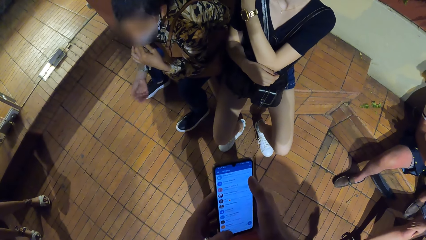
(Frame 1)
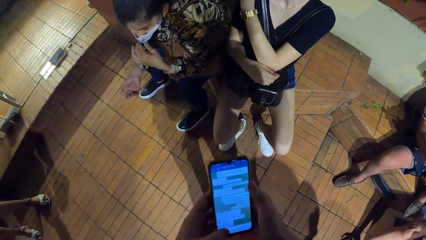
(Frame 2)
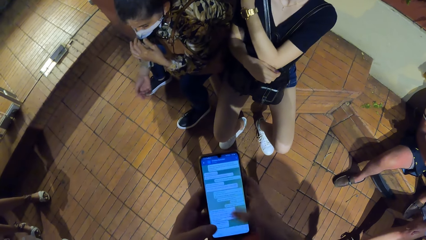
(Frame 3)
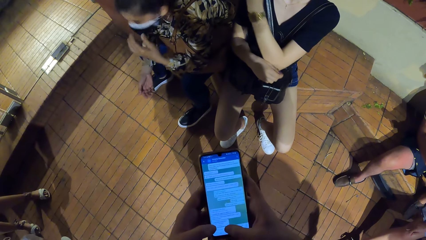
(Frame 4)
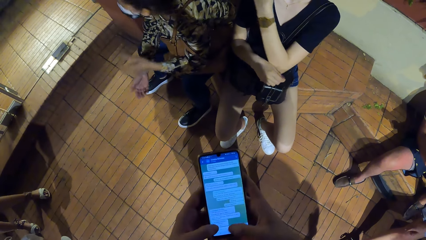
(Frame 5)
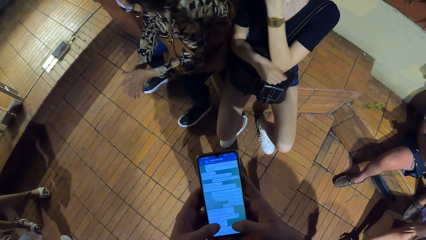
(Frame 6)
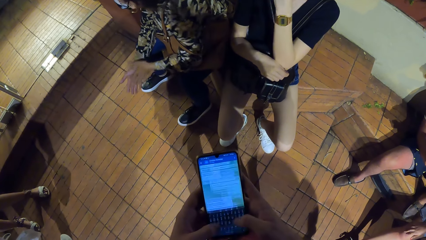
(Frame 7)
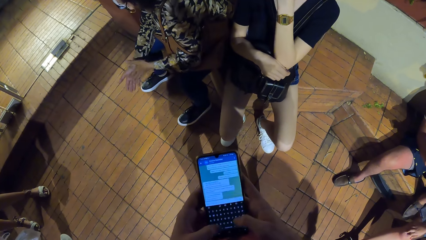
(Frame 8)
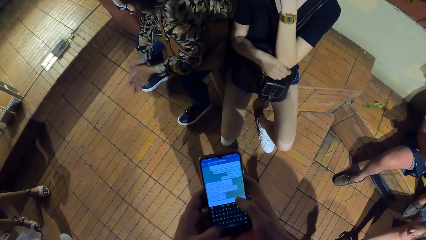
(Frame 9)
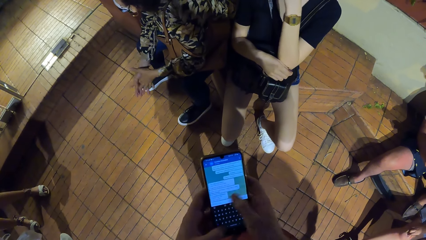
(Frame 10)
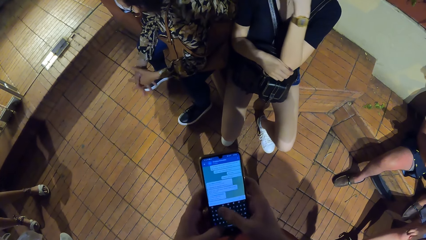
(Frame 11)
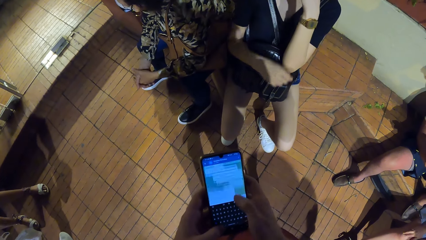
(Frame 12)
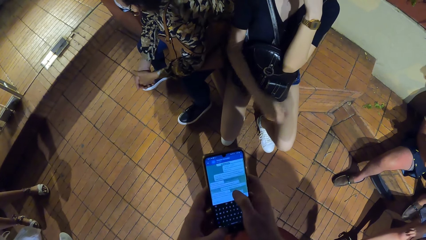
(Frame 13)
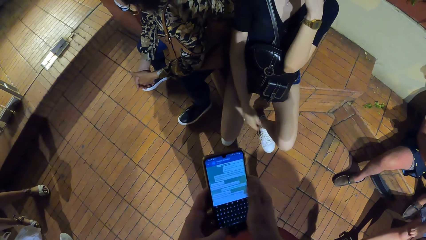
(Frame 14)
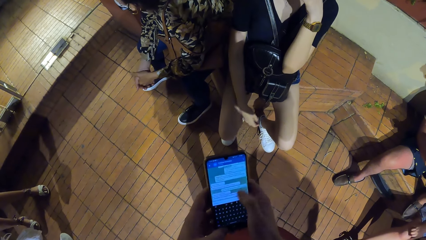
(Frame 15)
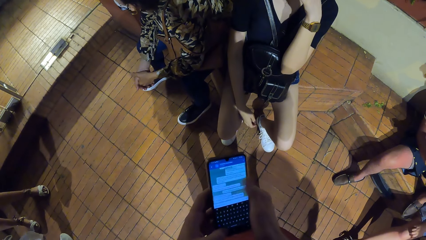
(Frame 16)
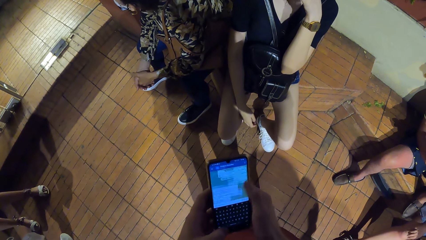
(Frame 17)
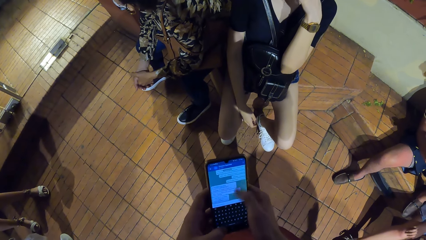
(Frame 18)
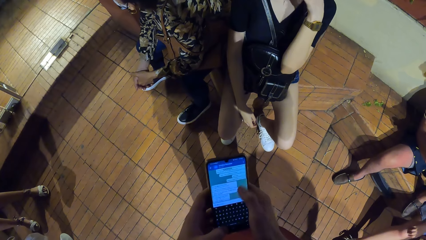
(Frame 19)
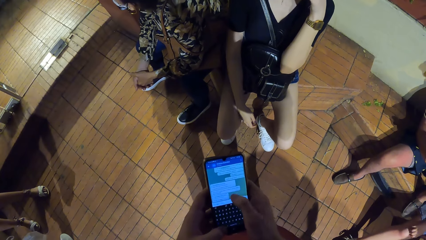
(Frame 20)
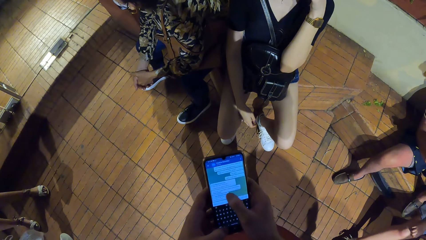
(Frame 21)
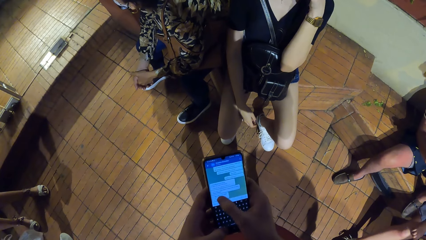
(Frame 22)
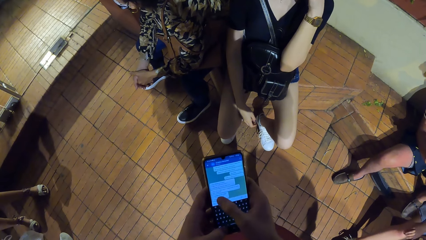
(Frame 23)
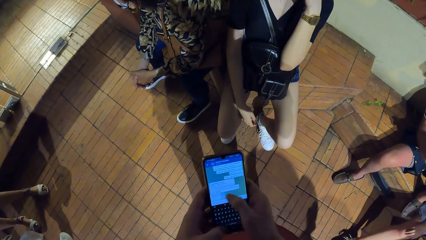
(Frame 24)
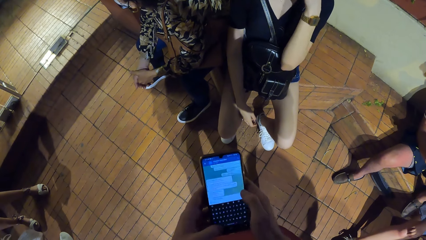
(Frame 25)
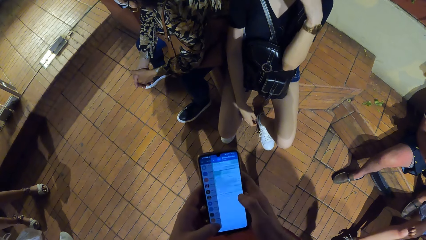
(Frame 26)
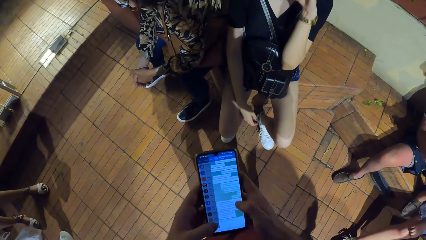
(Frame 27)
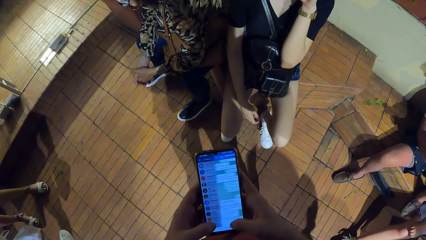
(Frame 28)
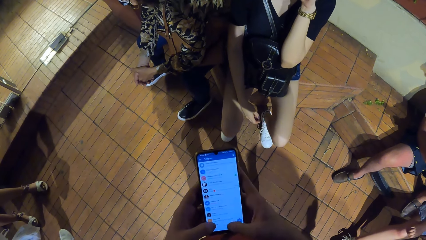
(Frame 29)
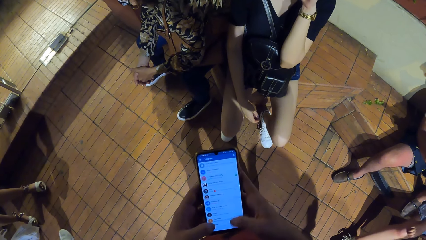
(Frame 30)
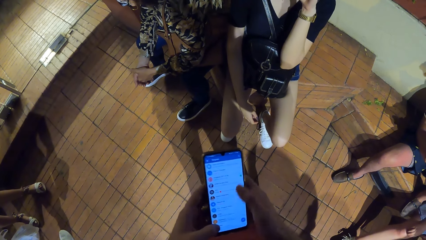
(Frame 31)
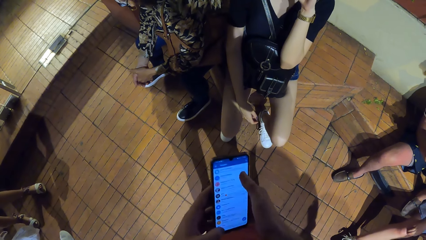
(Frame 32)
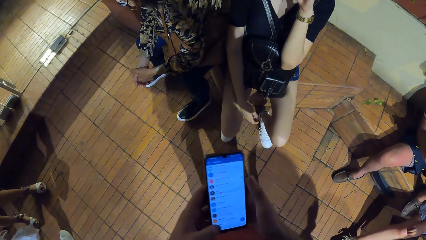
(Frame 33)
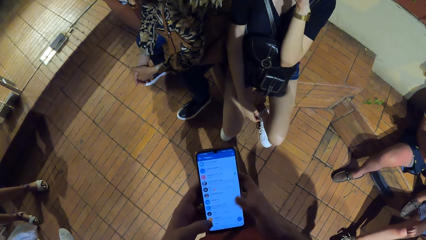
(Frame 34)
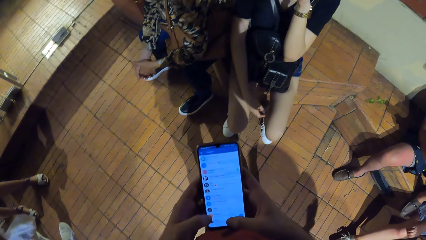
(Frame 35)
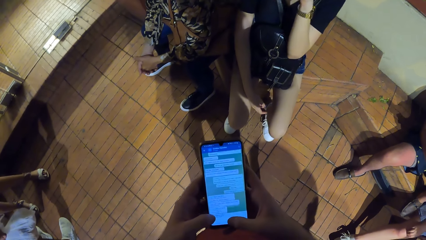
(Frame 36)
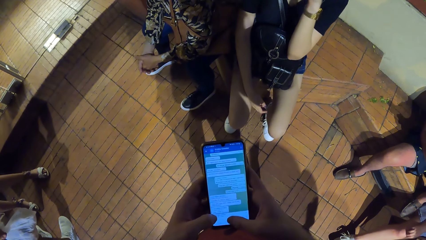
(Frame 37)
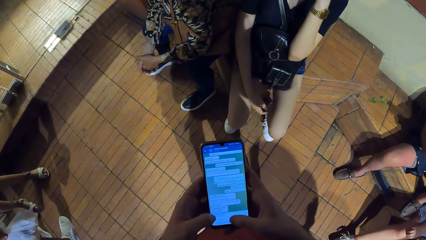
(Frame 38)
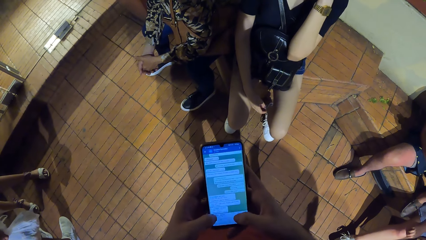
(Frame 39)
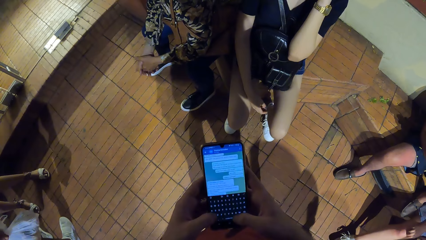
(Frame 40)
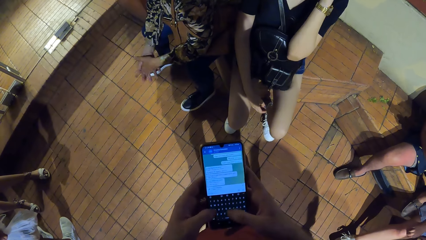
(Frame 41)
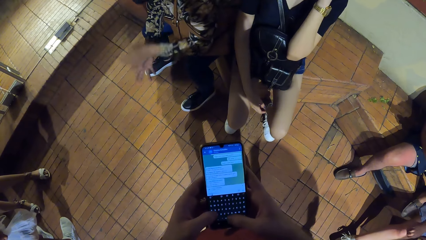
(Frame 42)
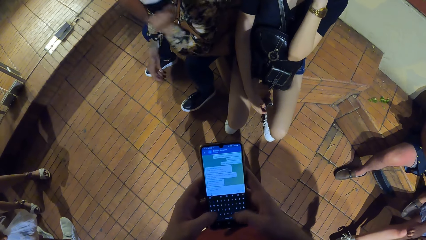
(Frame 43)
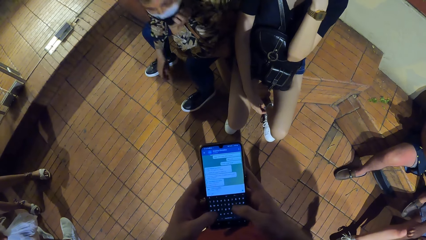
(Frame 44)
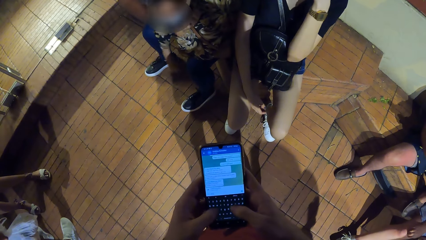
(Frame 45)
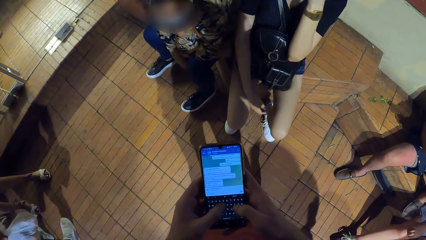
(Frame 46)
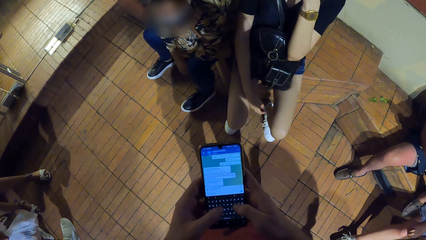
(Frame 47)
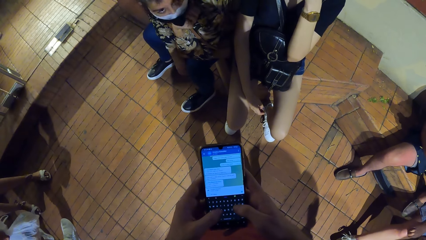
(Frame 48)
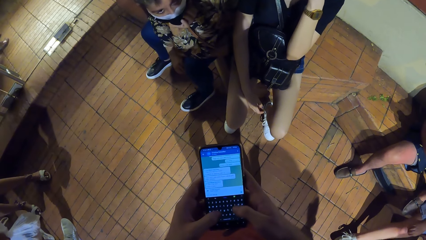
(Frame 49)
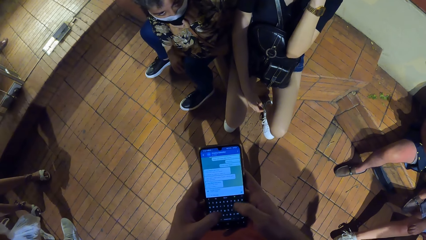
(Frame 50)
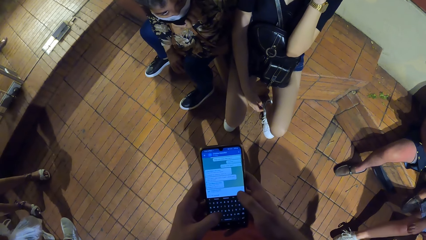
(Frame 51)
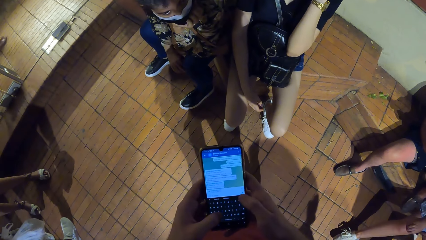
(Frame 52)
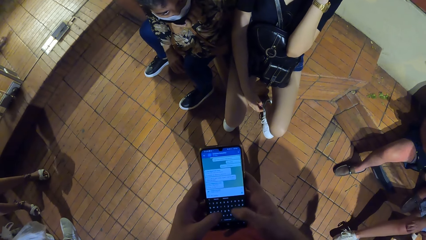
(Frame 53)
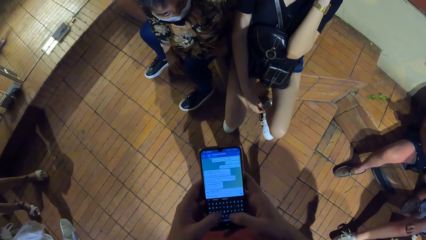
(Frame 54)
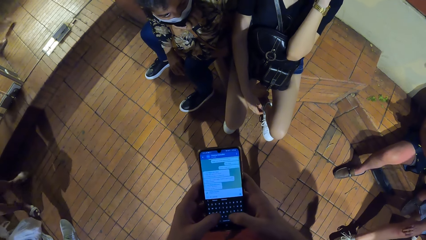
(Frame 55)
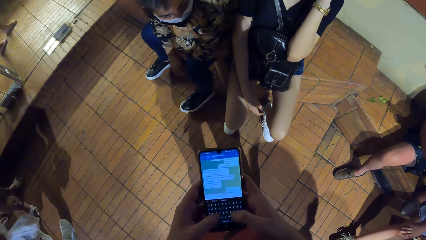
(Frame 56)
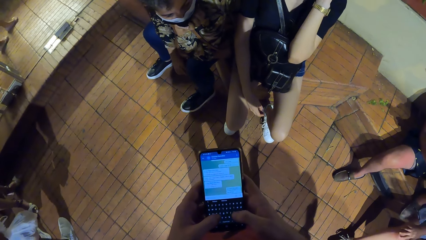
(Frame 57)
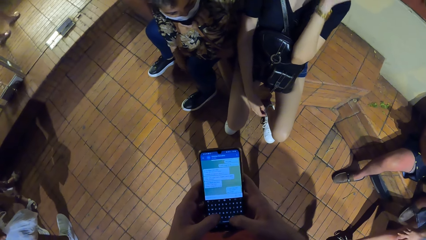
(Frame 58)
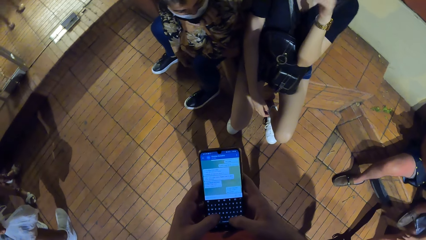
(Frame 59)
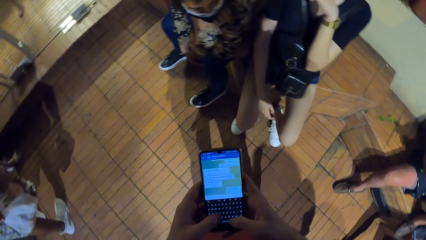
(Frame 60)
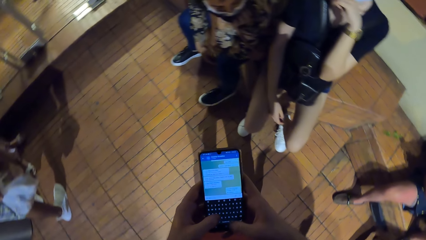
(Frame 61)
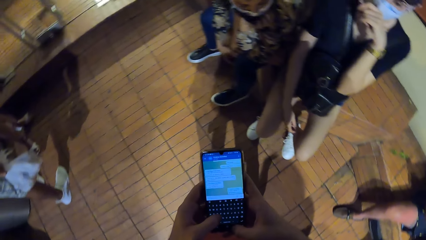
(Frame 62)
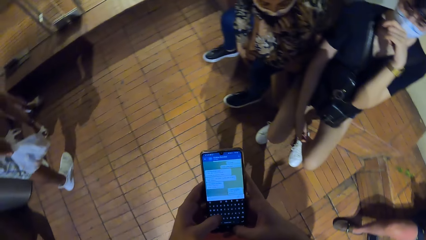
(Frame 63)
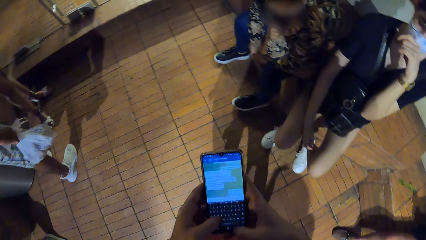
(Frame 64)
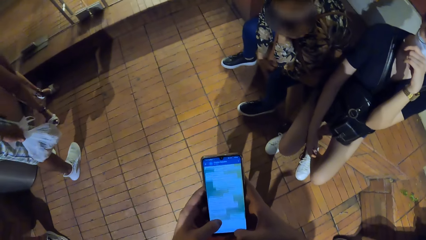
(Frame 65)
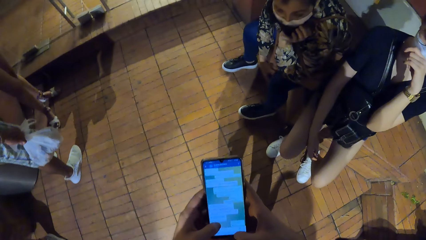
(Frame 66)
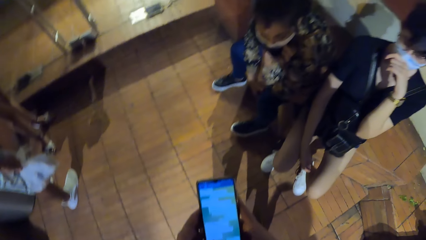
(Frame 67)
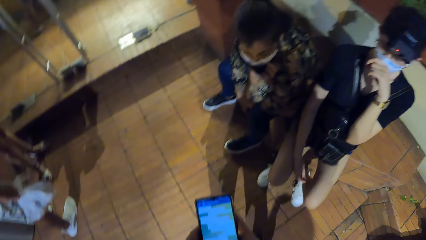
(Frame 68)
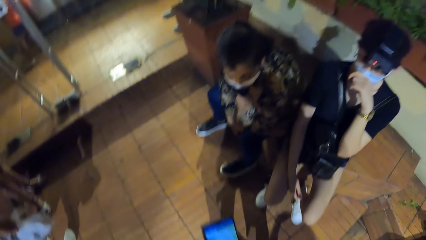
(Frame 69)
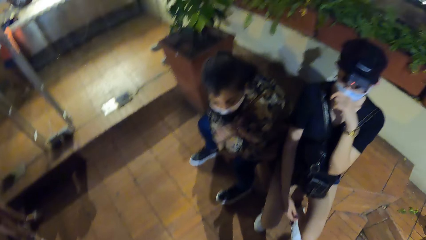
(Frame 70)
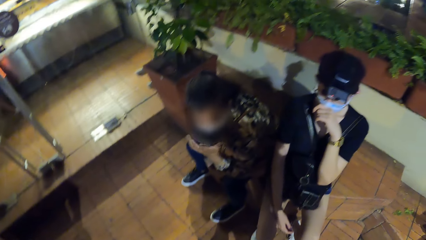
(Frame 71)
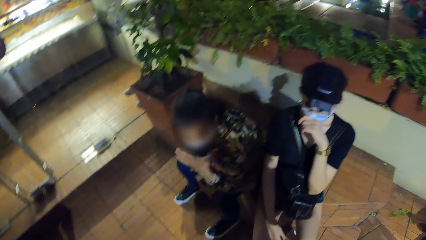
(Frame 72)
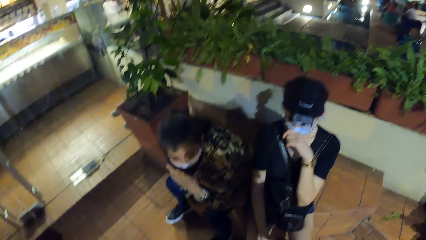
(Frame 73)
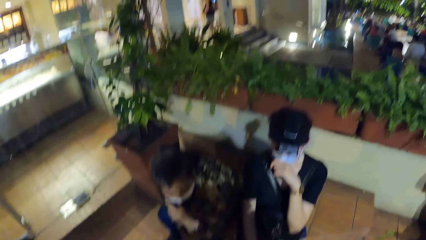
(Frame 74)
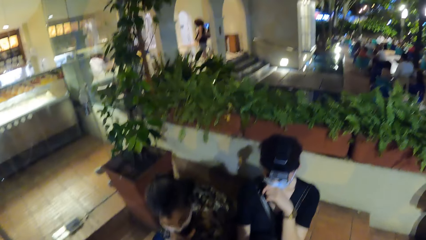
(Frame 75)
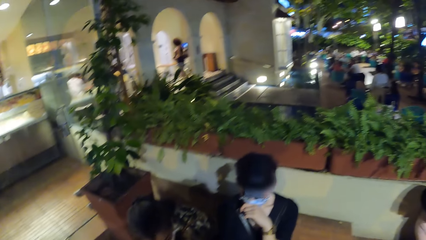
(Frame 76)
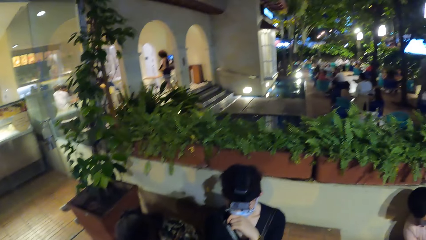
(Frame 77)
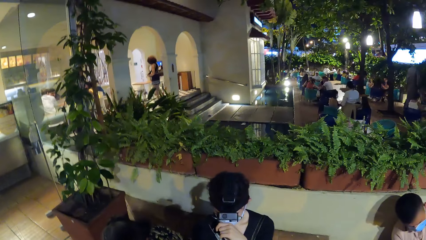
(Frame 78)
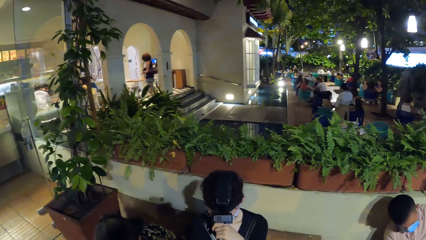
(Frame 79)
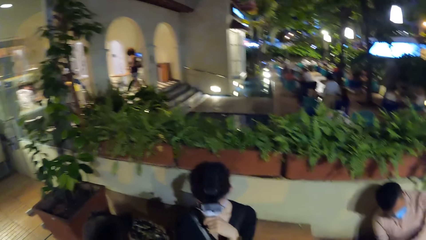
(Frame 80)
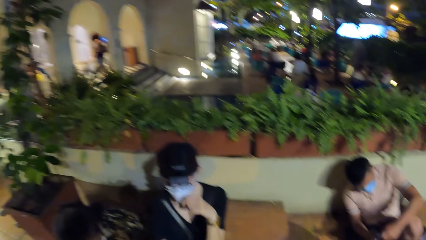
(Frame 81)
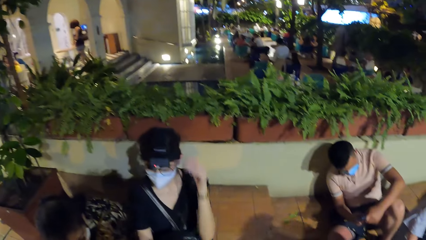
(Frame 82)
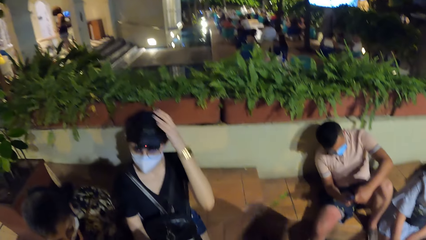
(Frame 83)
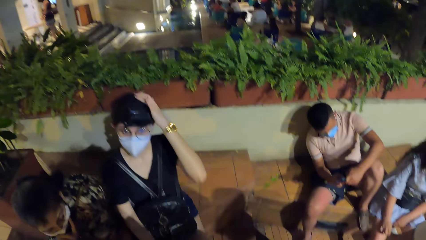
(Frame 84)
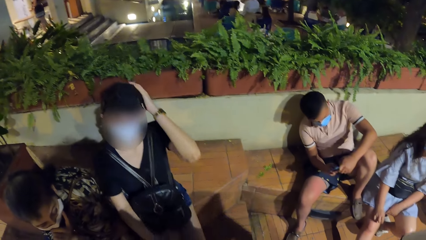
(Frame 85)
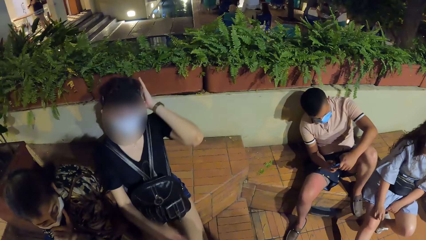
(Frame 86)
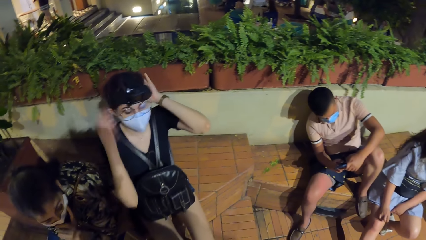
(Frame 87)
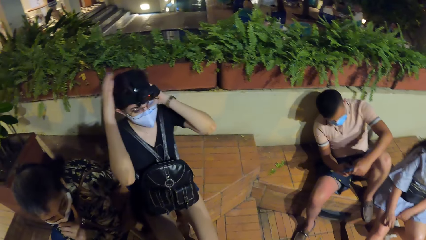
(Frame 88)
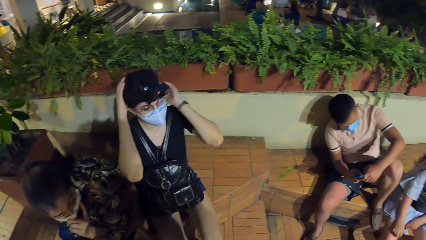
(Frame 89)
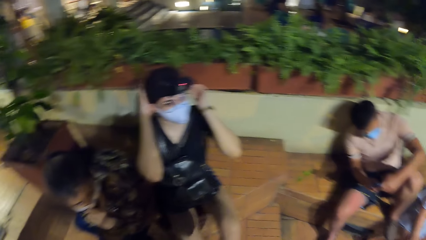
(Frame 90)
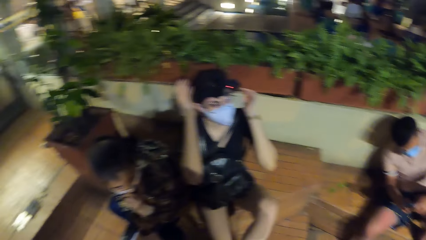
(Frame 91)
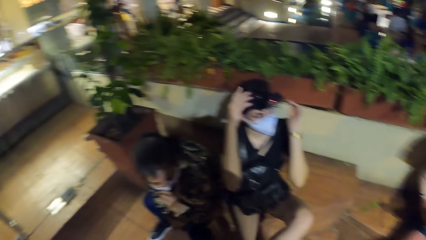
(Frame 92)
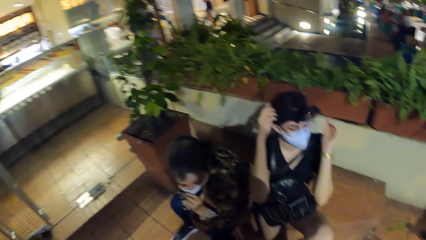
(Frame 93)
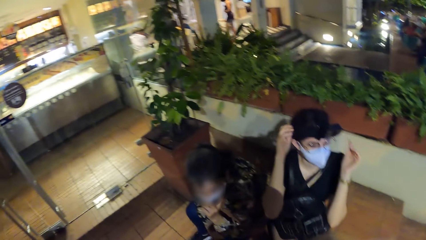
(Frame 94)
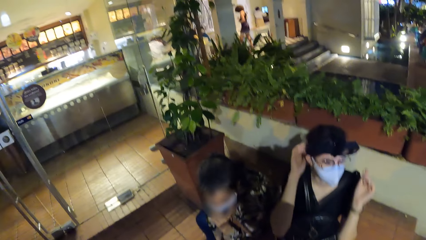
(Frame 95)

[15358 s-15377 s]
A woman adjusts a facemask with her left hand, pulls her mask, and pulls her hand off the mask. The camera wearer operates the phone with both hands. They look around the restaurant. Another woman adjusts her hair with her left hand. The man operates the phone with his hands. The other woman holds her hair and adjusts her hair with her right hand.
